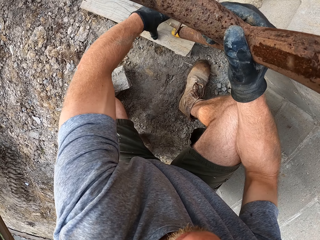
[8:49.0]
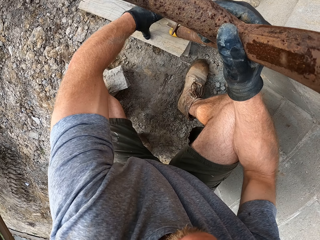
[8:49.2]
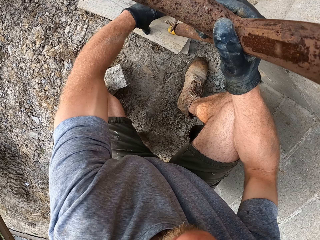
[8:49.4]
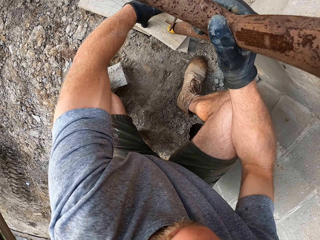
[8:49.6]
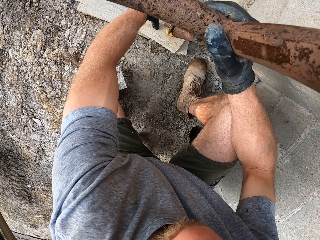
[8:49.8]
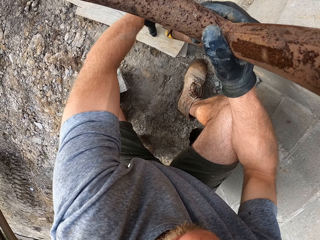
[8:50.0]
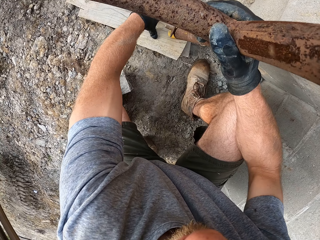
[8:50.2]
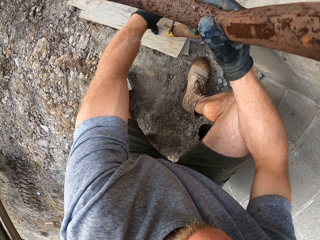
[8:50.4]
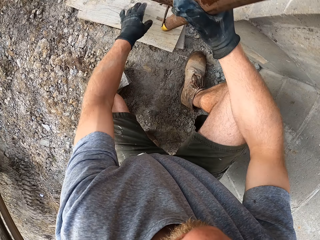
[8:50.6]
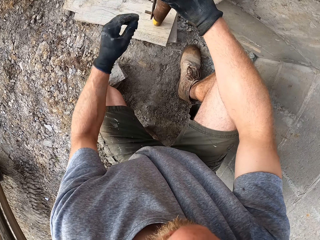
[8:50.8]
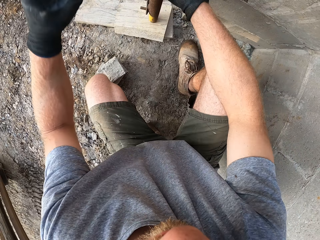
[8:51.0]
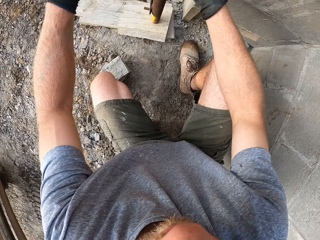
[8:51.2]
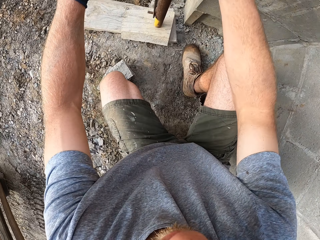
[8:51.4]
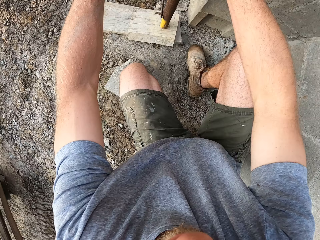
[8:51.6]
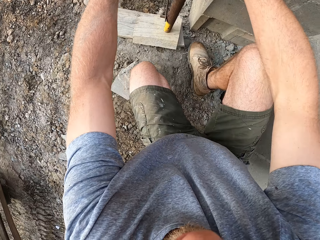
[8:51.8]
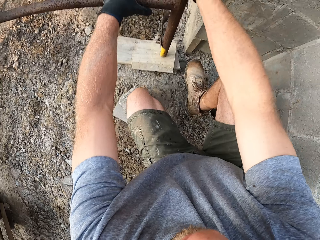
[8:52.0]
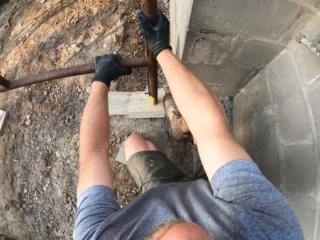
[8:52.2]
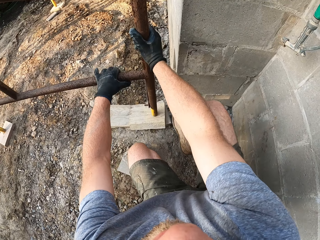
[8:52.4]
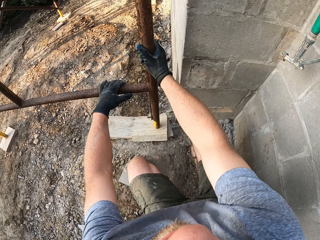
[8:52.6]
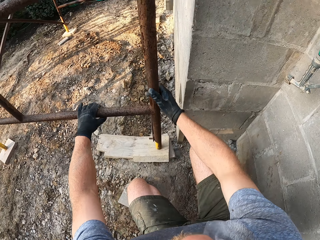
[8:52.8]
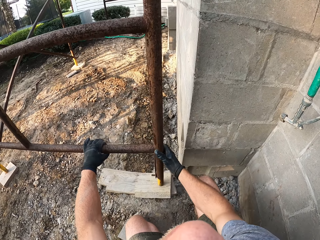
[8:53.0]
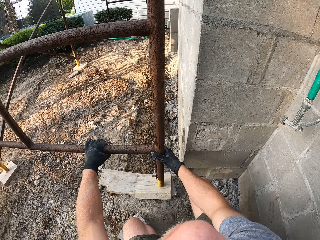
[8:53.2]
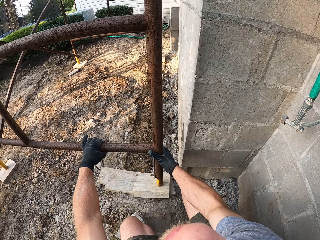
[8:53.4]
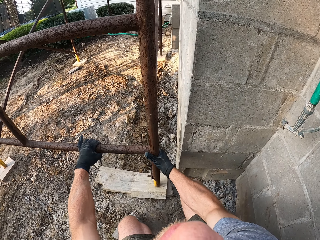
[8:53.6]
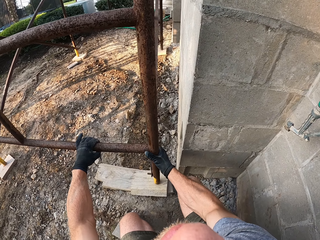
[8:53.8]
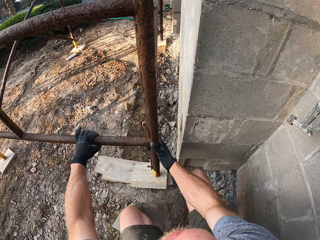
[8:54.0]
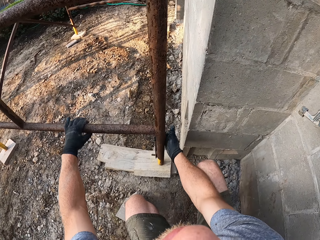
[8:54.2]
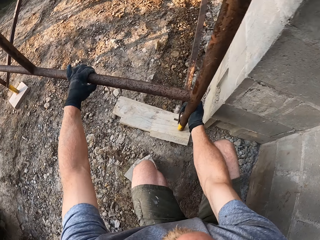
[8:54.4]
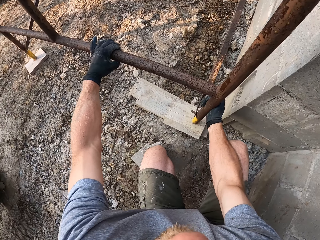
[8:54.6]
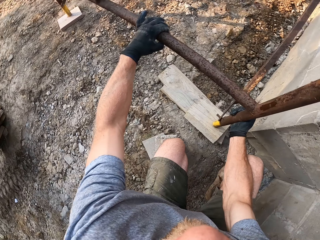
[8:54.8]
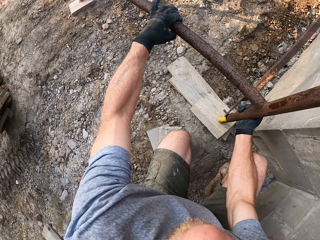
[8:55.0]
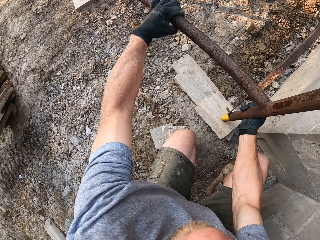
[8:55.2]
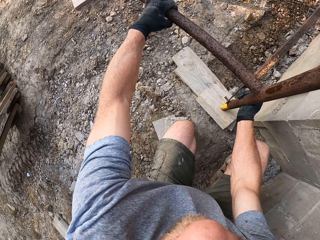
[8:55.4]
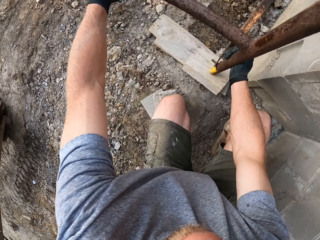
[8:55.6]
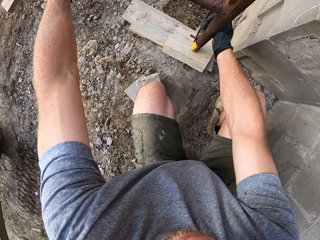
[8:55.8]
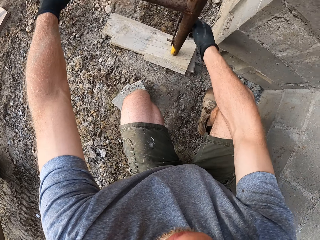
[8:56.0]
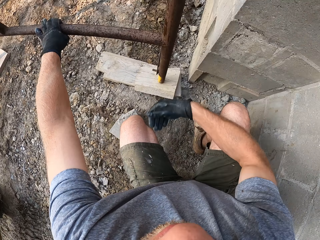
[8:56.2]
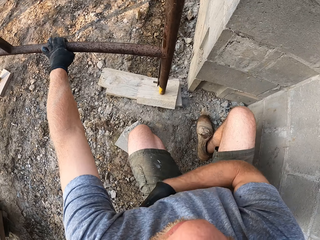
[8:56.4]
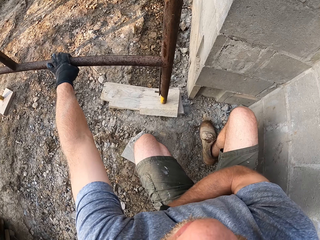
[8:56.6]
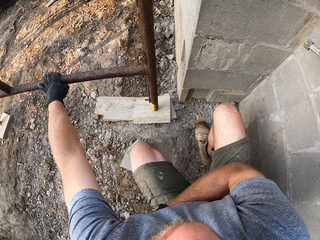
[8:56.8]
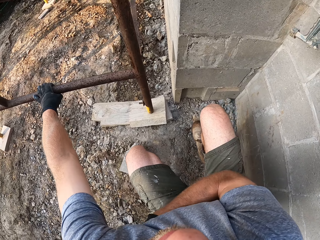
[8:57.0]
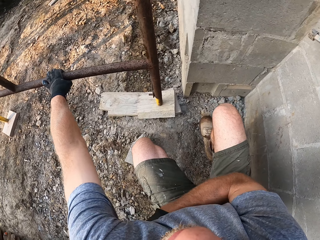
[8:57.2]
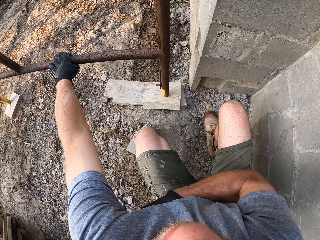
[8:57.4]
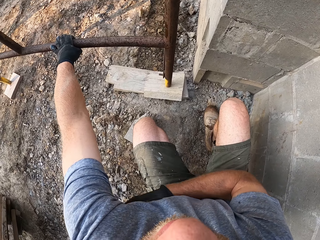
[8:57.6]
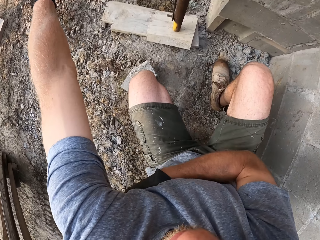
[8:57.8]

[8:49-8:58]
The camera wearer fixes the ladder. He places the rack leg on the plank. He shakes the rack. He scratches his body with his left hand.

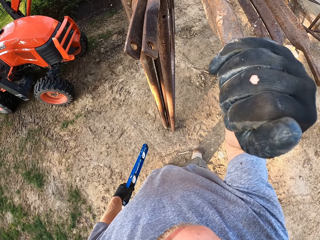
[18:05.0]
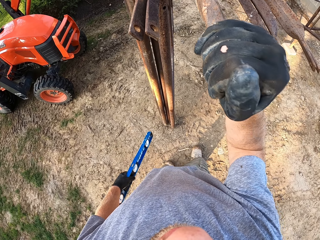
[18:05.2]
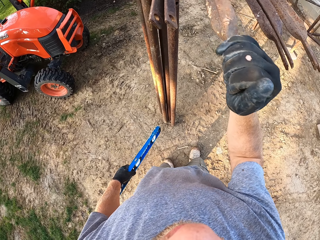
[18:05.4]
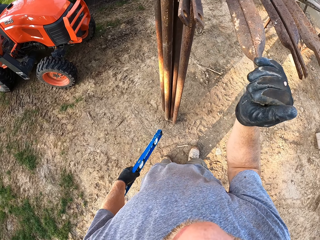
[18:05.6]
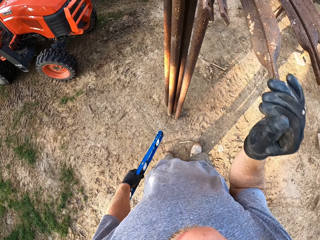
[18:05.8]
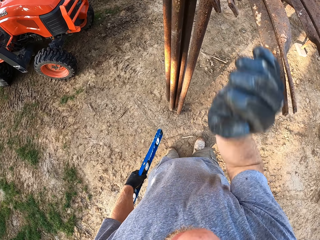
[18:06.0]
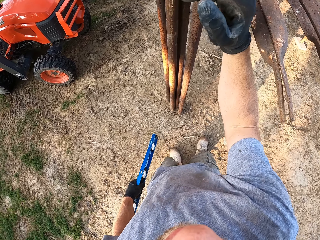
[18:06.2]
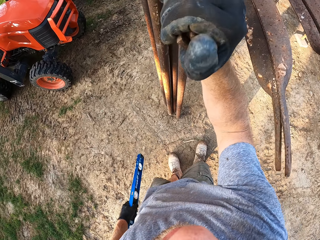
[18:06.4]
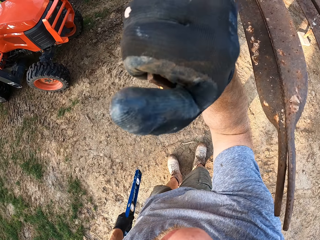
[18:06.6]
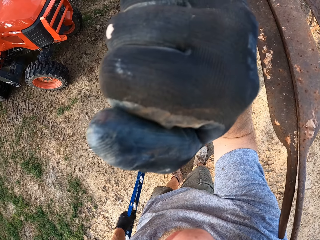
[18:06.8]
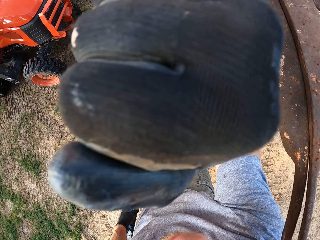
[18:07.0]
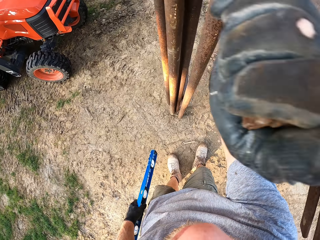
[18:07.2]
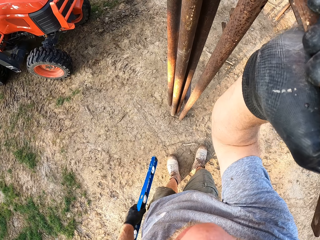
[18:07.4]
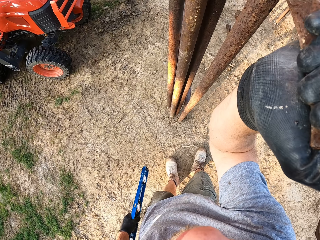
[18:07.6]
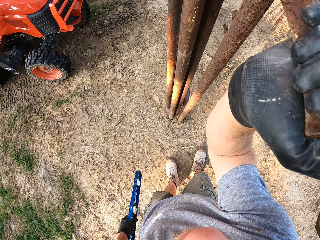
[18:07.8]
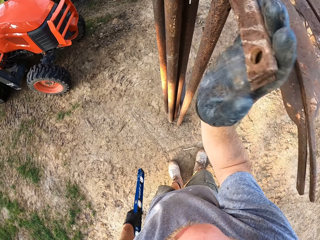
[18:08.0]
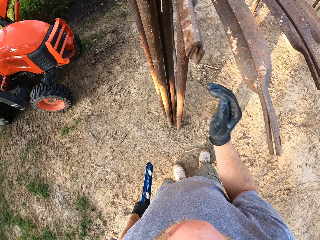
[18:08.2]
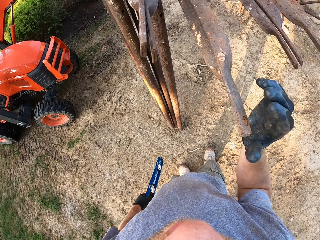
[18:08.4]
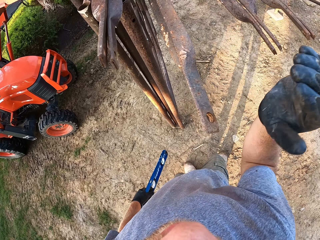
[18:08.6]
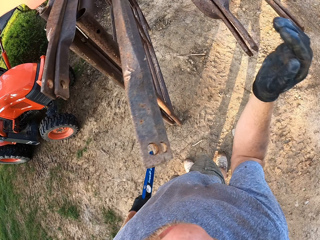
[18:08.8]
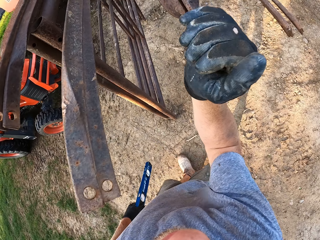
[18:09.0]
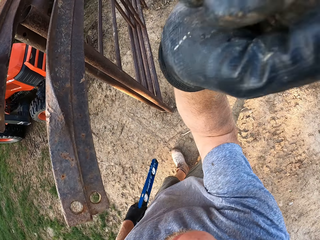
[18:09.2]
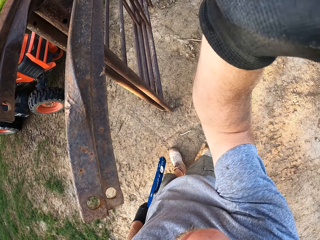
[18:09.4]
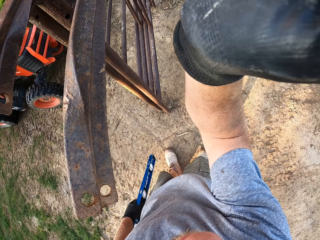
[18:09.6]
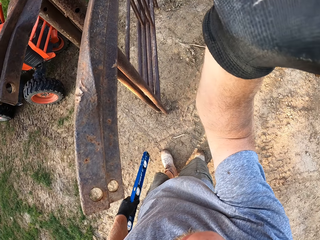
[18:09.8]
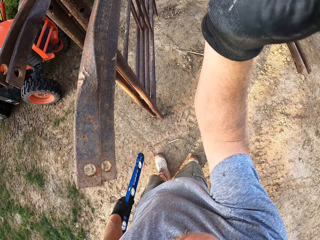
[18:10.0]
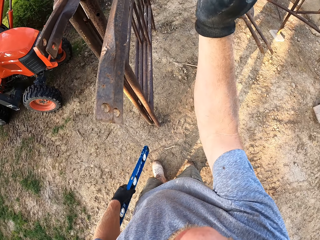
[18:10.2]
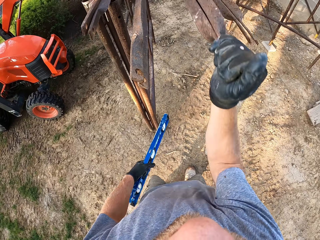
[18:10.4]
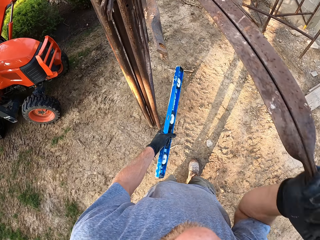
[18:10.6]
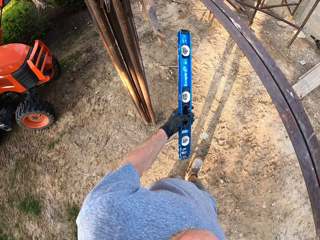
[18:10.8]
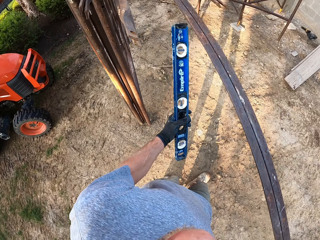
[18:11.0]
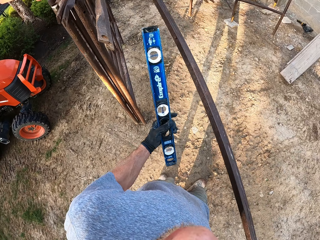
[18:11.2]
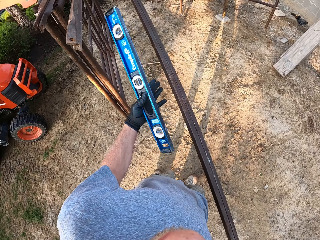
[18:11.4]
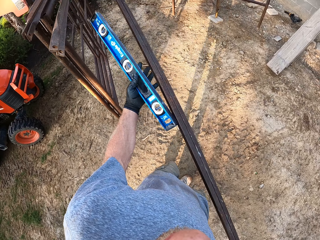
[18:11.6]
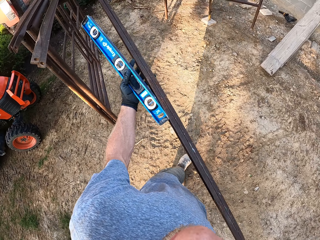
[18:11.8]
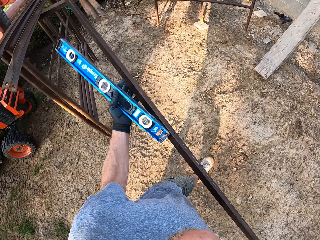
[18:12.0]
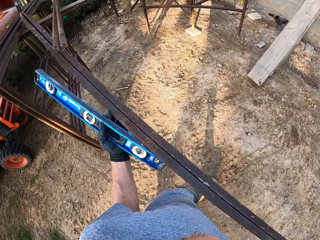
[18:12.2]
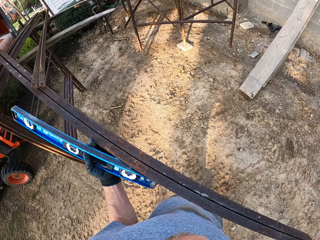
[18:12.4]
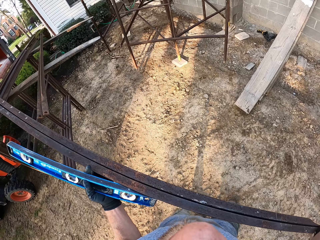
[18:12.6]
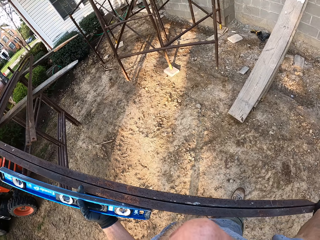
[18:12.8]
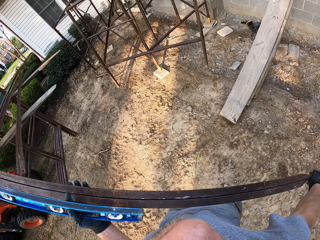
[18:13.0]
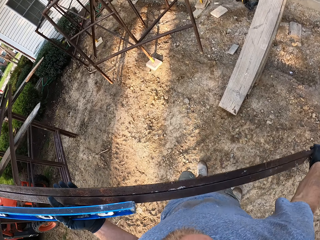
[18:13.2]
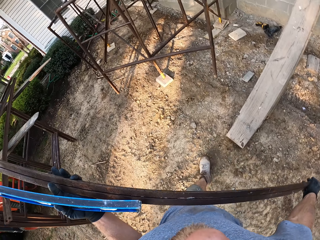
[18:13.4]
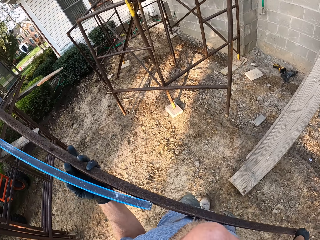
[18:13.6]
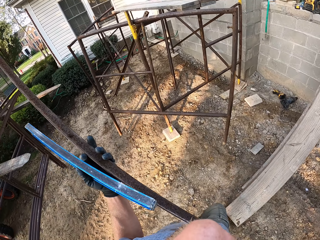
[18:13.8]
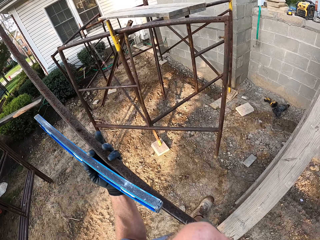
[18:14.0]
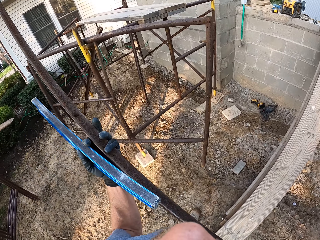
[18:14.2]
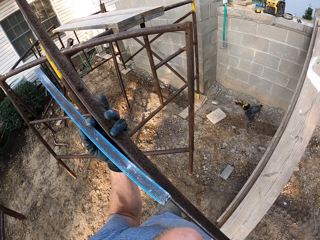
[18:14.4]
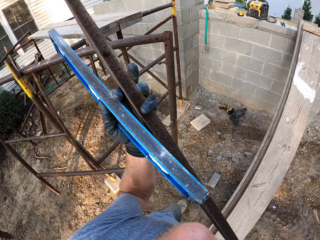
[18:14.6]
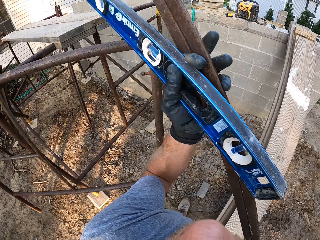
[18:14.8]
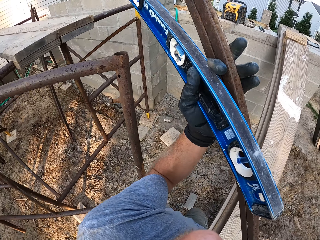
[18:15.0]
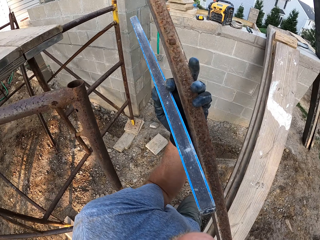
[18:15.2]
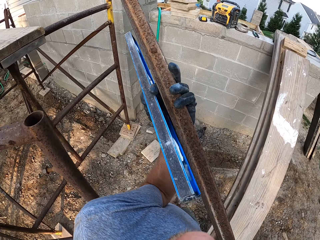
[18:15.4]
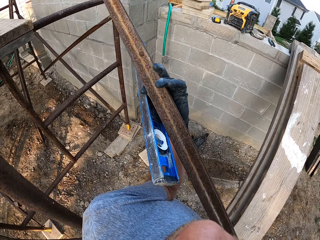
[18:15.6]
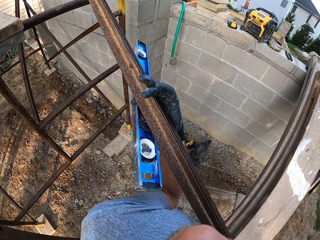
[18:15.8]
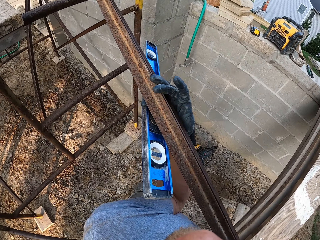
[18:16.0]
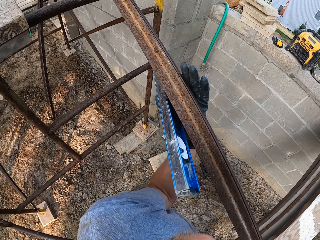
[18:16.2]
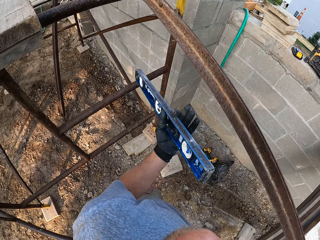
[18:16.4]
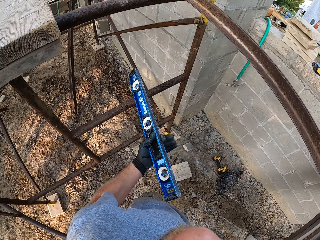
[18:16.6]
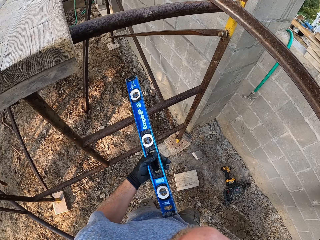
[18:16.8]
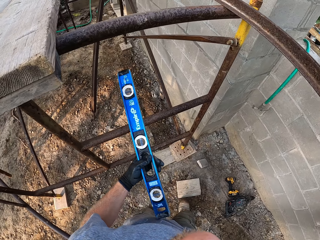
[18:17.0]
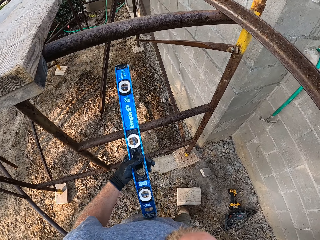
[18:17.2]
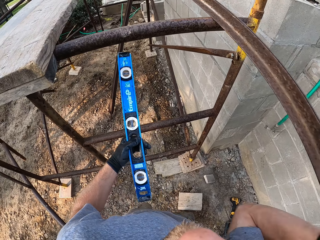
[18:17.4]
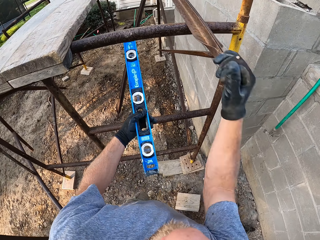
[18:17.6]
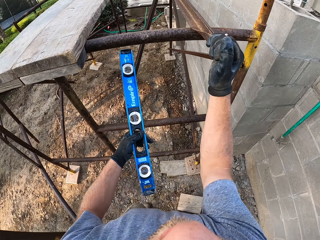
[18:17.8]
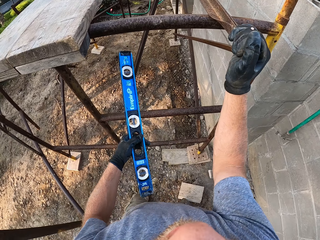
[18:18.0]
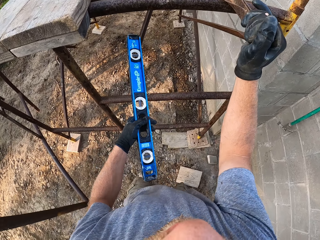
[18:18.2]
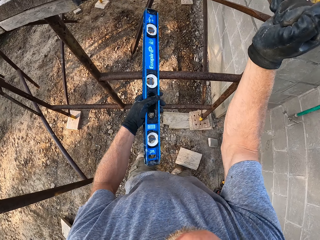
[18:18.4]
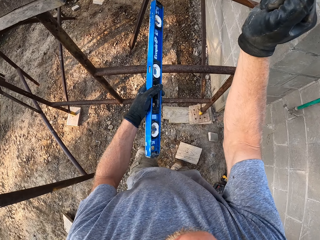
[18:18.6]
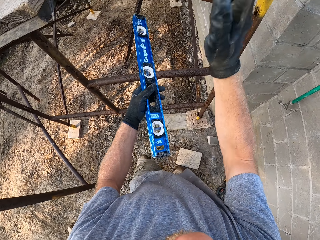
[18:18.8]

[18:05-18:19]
The camera wearer pulls another pair of iron rods on the fork. They pull off a pair of iron rods on the fork. They carry the pair of iron rods to the assembled rack. They place the pair of iron rods on the assembled rack.
